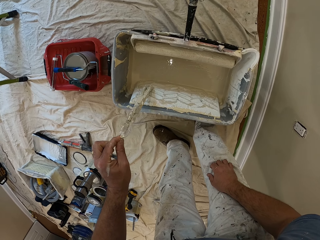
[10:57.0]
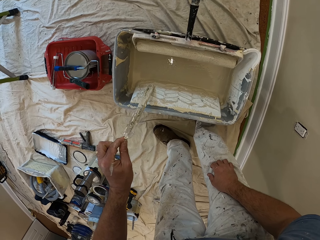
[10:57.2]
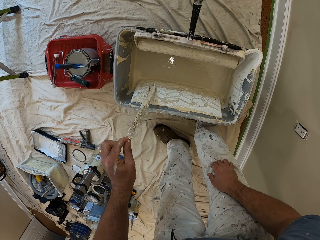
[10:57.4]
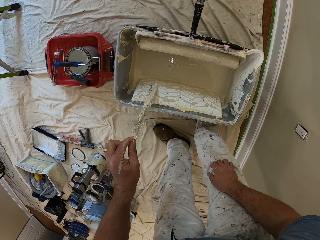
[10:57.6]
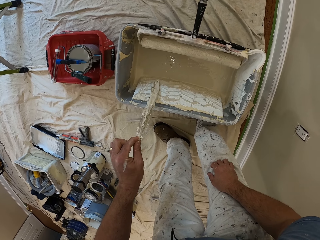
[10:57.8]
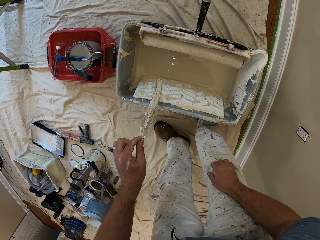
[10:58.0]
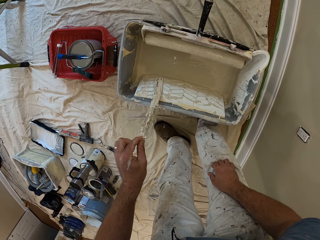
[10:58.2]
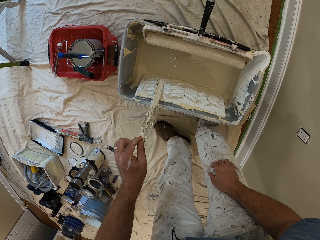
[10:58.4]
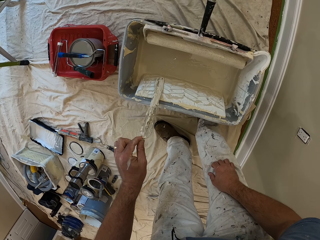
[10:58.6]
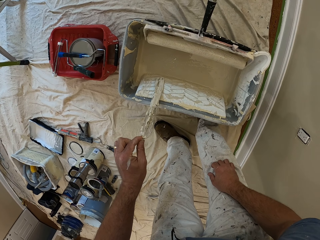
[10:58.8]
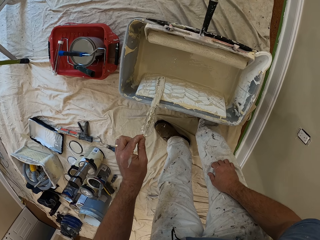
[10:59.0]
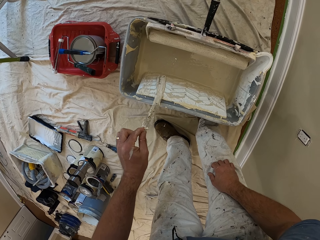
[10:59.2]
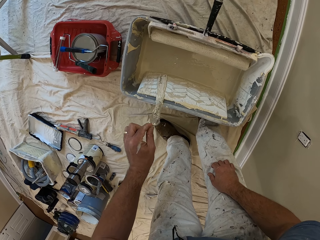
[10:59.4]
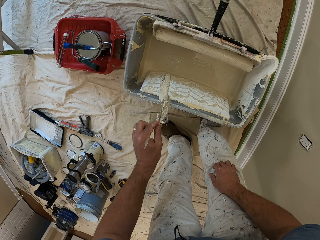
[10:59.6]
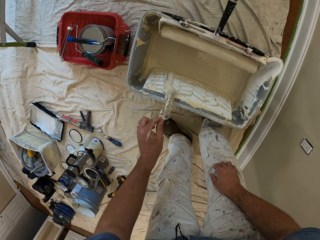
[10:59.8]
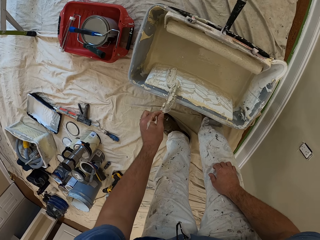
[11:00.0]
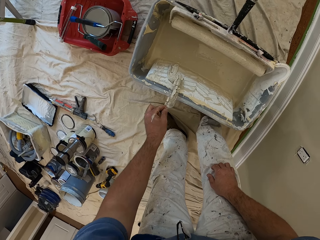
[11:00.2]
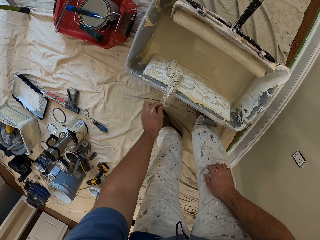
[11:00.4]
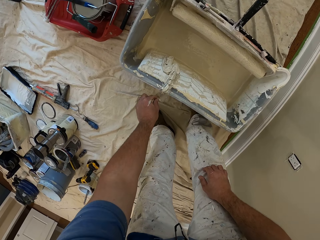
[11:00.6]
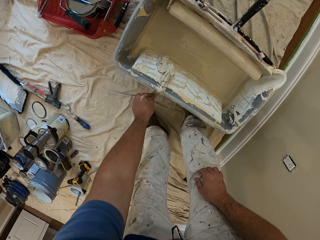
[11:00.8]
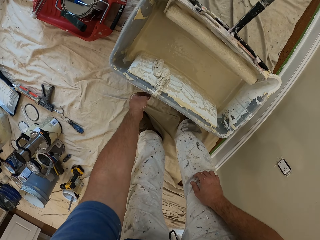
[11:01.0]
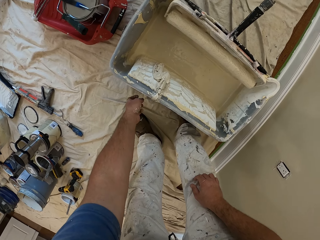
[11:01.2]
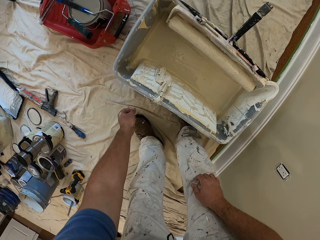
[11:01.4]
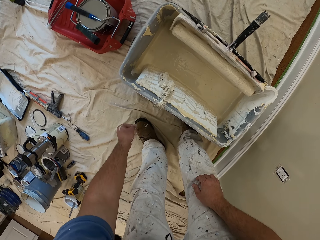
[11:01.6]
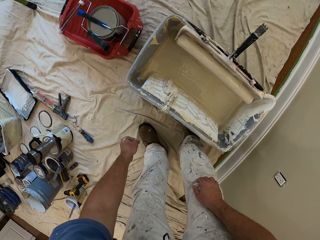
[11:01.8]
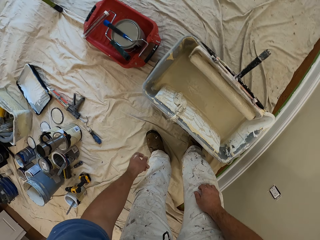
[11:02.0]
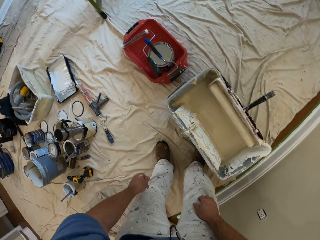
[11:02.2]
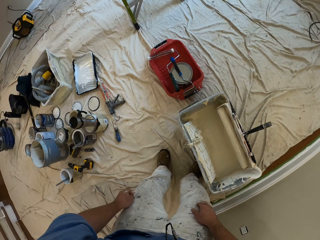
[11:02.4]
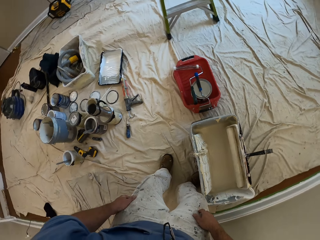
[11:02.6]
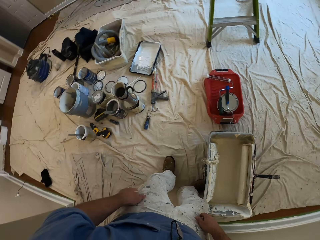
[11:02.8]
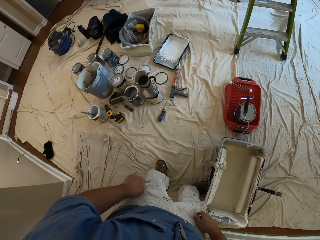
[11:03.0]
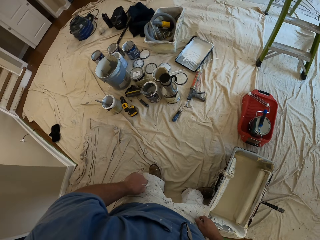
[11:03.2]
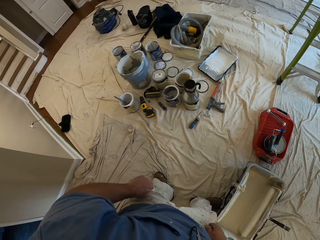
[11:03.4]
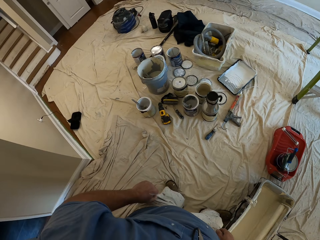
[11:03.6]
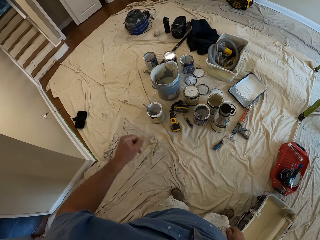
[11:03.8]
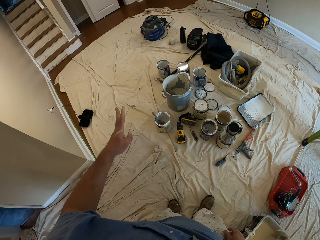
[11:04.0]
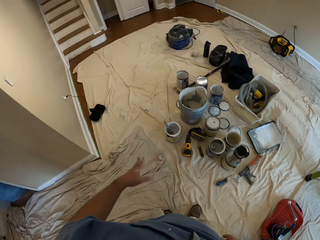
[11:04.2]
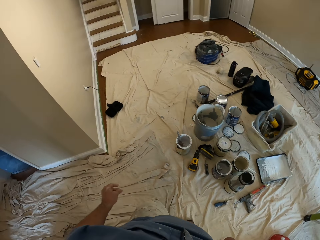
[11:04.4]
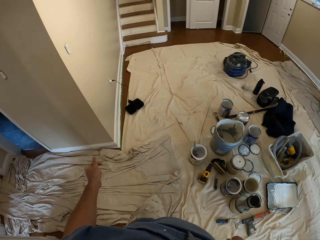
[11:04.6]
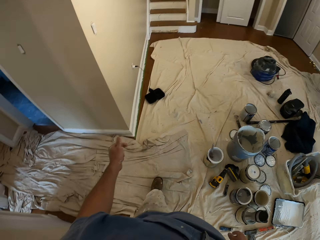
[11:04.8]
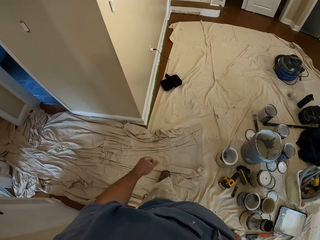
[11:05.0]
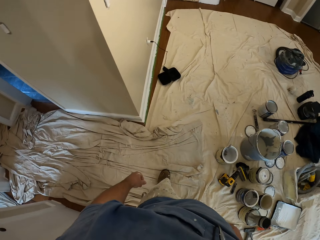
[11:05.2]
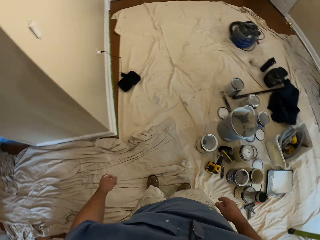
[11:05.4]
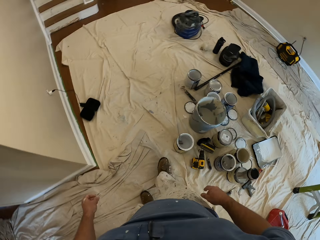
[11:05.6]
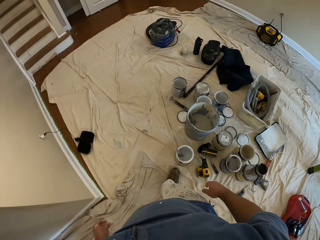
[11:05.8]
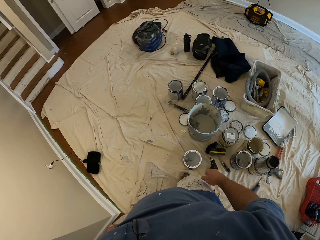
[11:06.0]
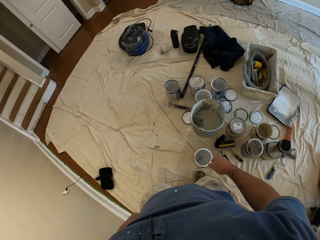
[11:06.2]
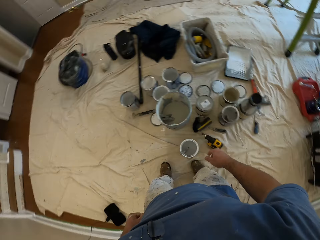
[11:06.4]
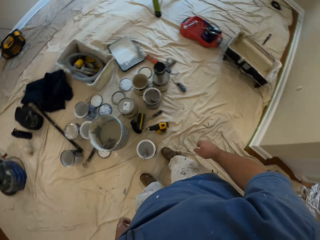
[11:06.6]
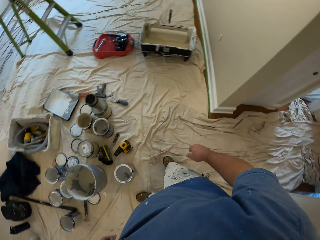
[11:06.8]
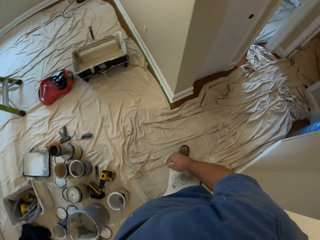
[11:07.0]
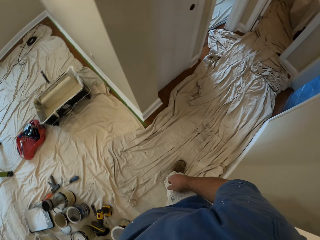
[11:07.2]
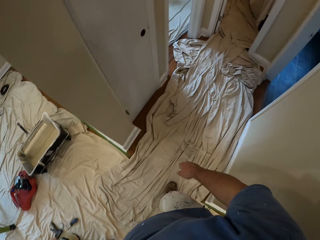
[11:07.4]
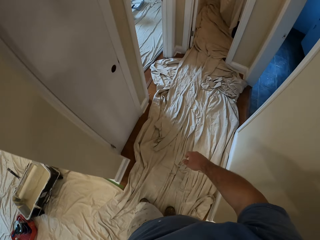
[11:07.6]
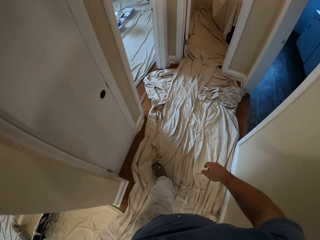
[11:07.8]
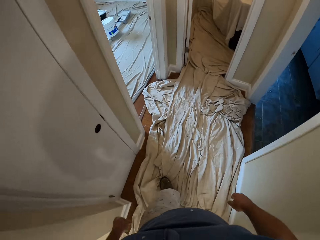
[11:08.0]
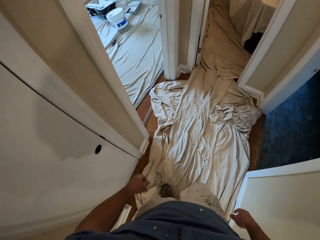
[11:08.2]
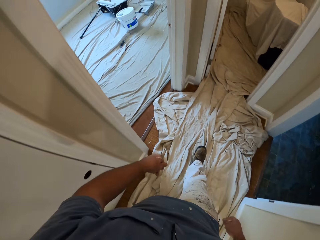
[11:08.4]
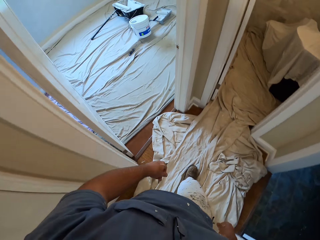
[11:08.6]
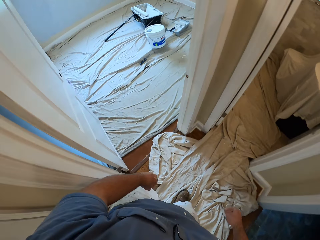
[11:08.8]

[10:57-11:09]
The camera wearer looks at something. They hang the nylon on the bucket. They walk to a different room.

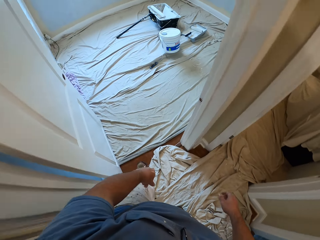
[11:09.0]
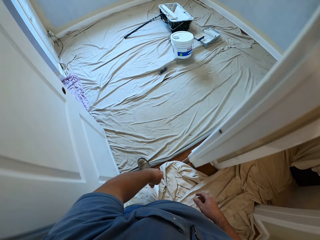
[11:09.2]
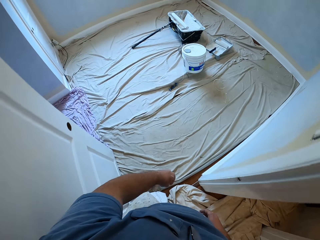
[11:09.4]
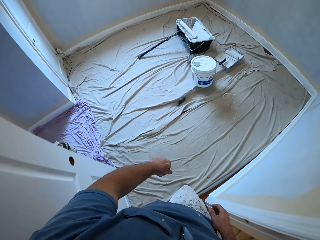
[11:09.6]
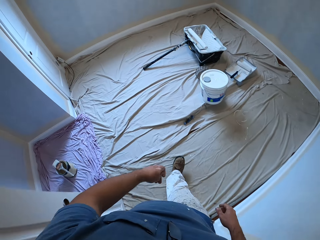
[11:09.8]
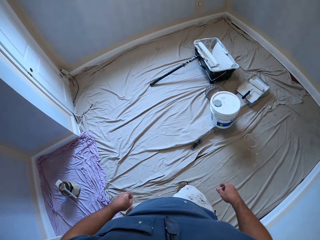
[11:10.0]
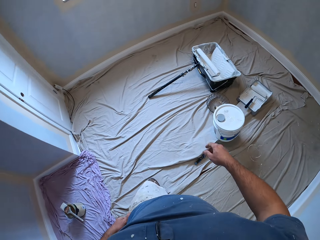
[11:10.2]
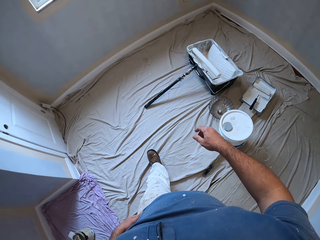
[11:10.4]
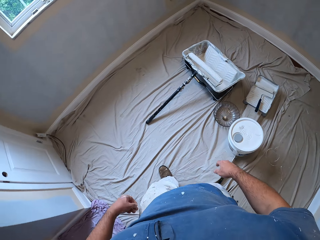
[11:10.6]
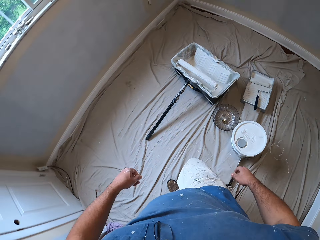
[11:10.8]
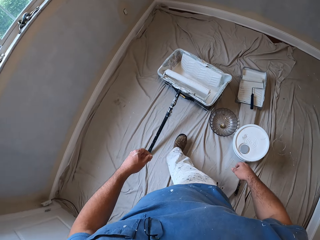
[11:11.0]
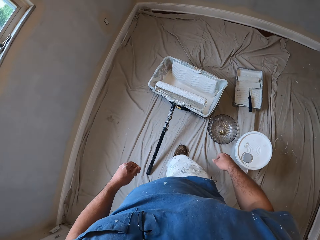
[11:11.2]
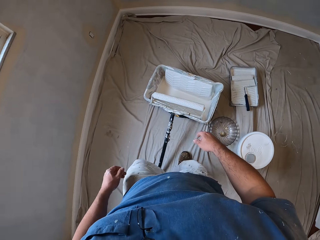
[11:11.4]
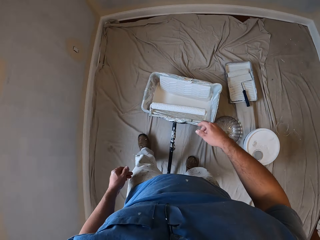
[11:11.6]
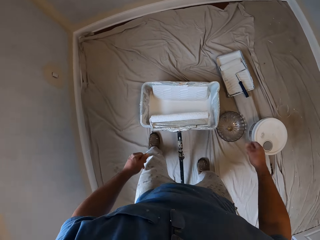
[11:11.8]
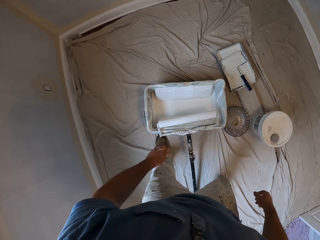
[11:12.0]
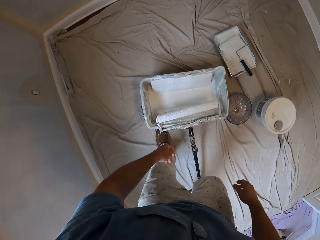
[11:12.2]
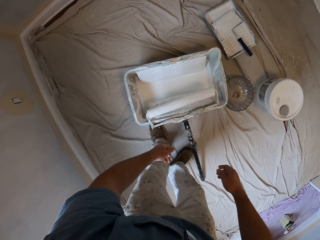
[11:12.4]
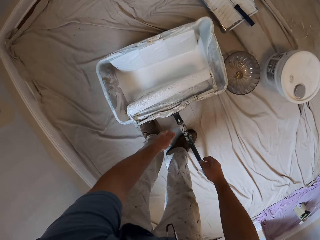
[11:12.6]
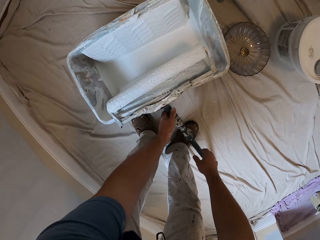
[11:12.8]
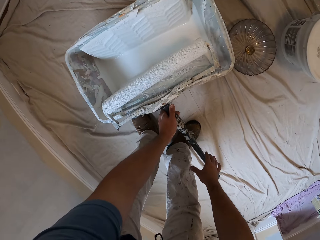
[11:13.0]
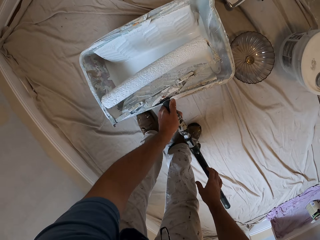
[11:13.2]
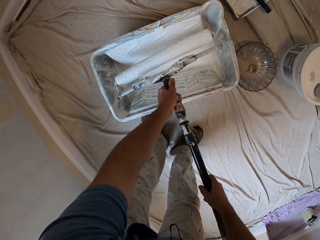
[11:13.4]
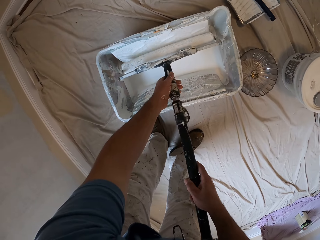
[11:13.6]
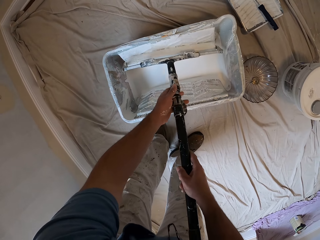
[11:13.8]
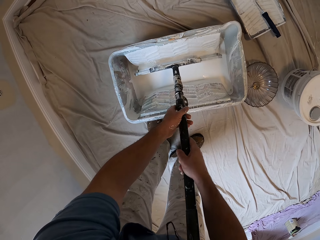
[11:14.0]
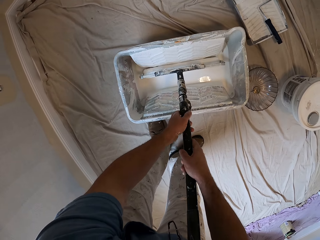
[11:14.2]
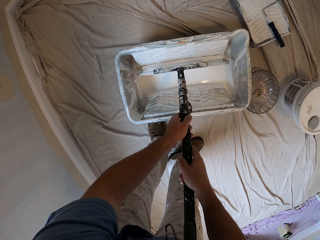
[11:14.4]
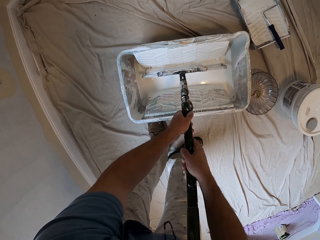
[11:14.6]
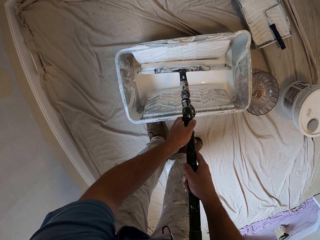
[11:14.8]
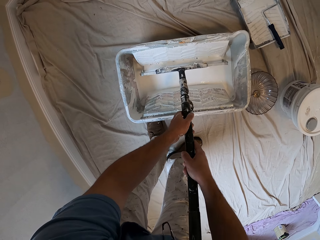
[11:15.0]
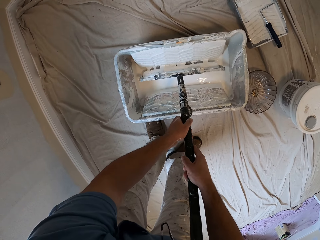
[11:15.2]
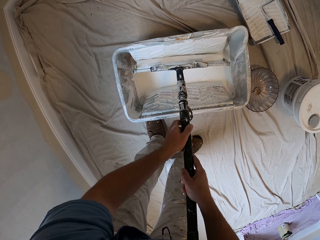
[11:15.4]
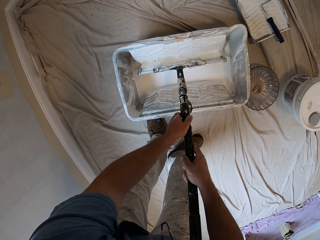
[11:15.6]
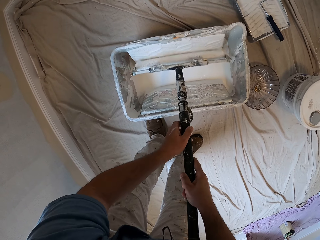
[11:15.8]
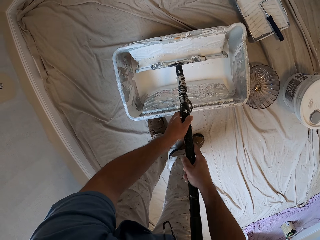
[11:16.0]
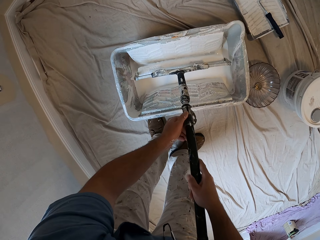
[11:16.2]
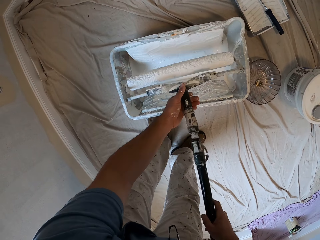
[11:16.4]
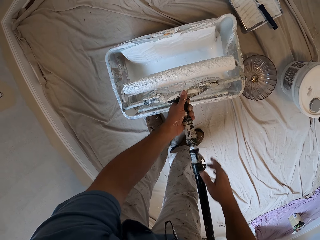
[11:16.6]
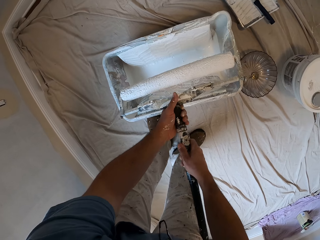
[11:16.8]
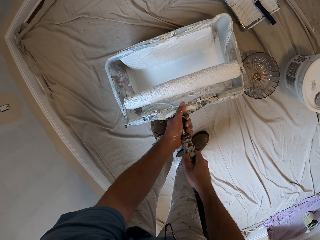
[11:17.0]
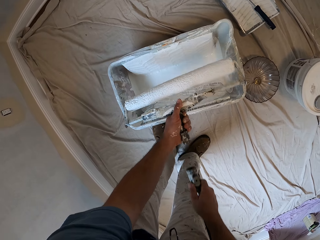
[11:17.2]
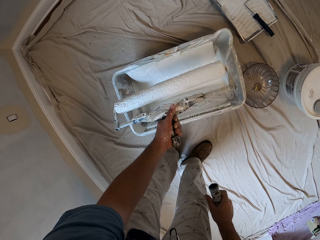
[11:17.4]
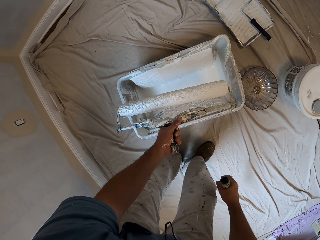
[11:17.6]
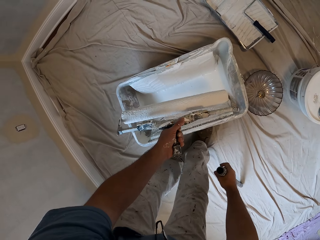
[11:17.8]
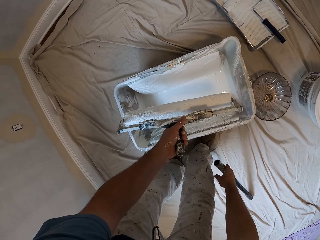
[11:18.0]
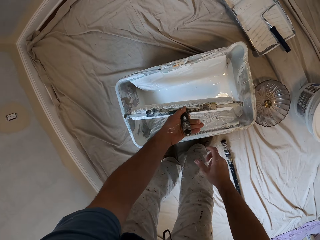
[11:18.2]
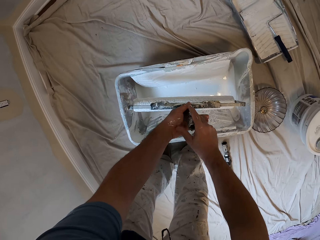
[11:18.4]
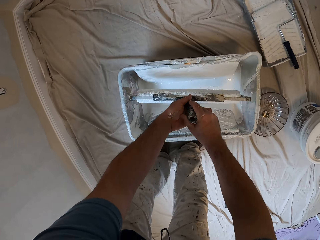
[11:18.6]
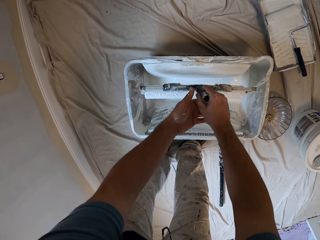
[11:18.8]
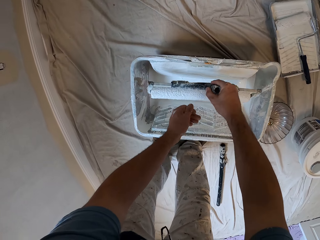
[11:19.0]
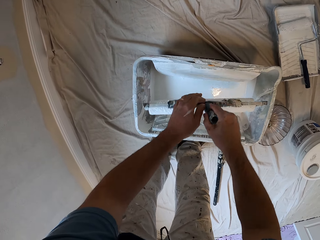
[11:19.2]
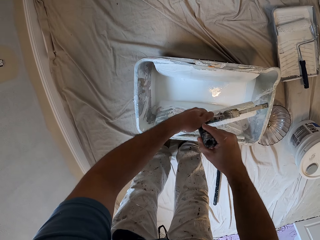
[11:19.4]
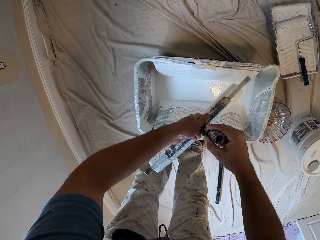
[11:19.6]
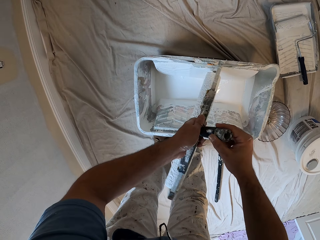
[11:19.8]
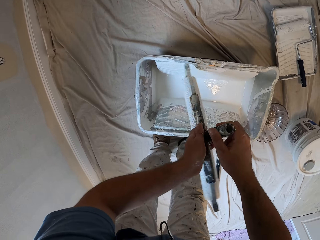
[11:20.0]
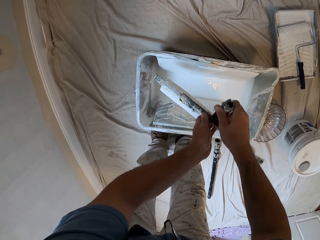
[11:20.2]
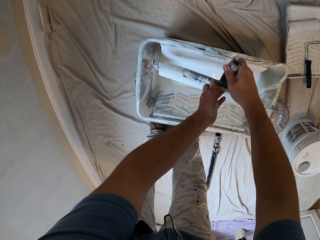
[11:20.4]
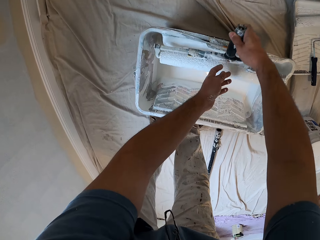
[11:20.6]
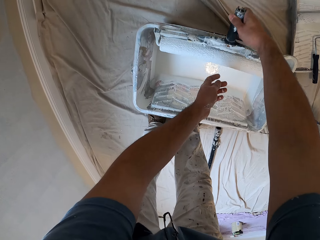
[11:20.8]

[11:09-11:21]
The camera wearer picks up another paint roller. They dip the paint roller into the paint can. They rub the paint roller on the paint bucket. They detach the handle from the paint roller. They drop the handle on the floor. They dip the paint roller into the paint can.
